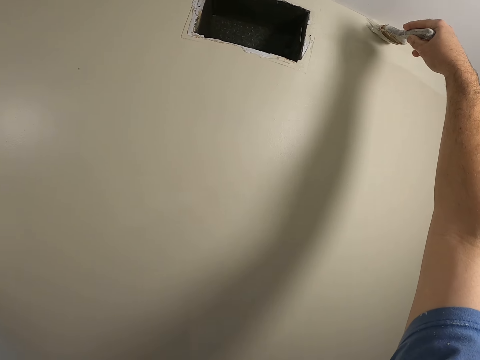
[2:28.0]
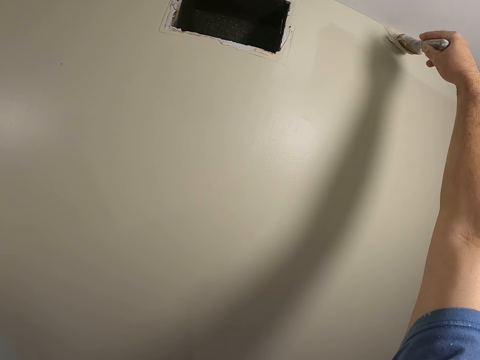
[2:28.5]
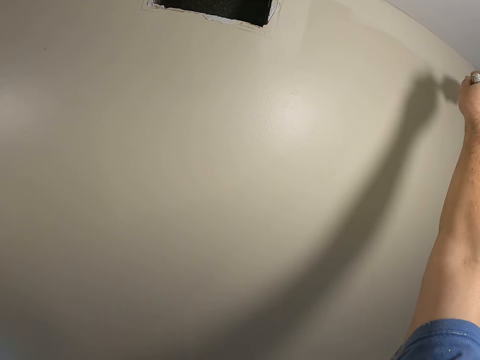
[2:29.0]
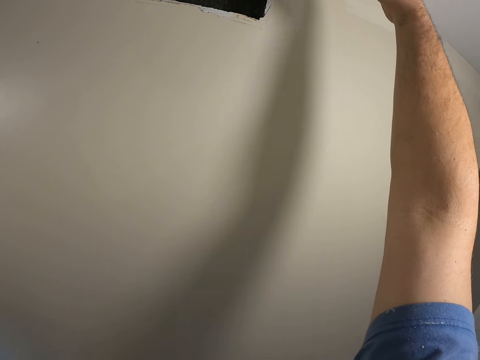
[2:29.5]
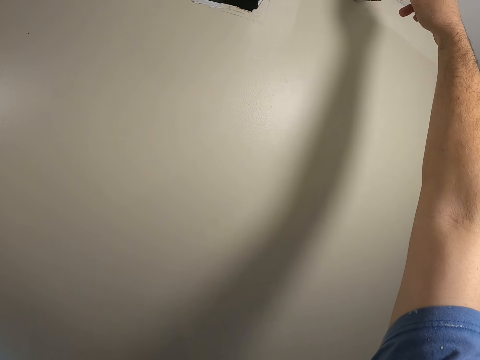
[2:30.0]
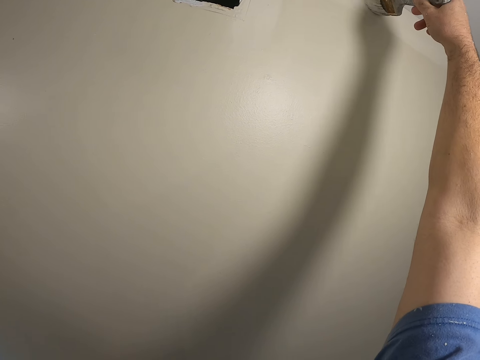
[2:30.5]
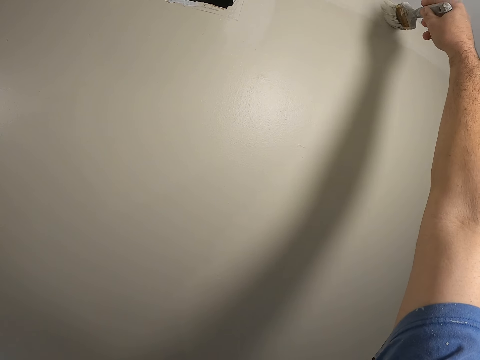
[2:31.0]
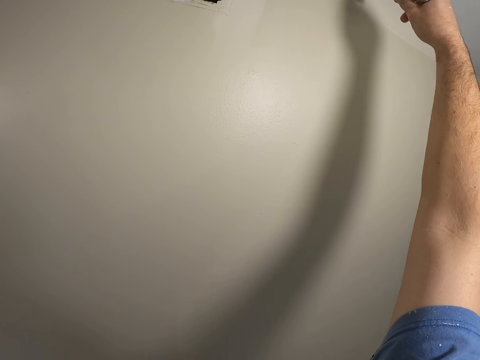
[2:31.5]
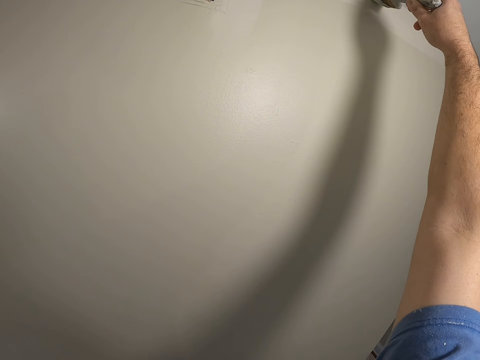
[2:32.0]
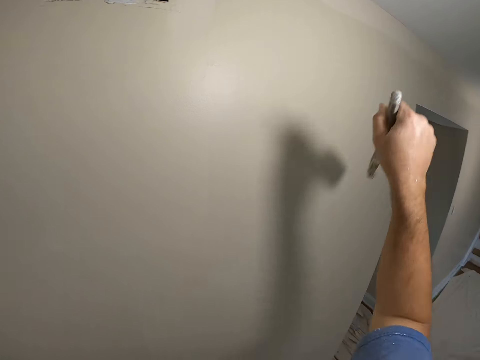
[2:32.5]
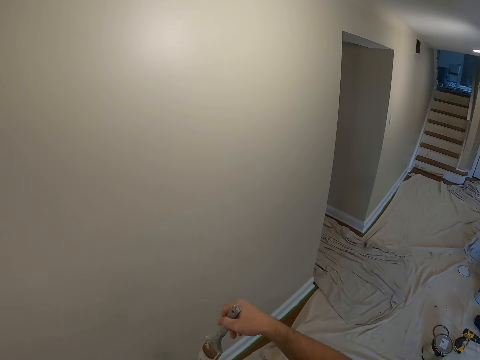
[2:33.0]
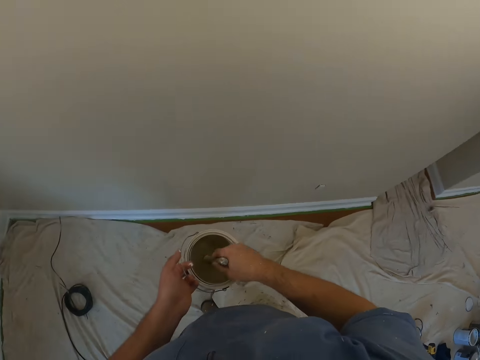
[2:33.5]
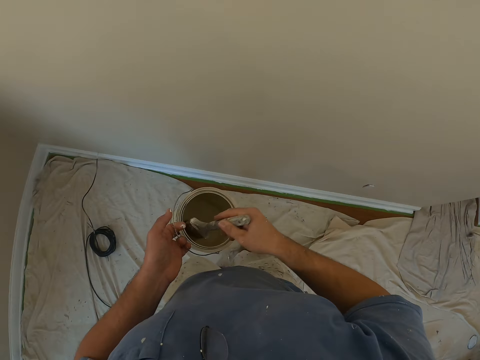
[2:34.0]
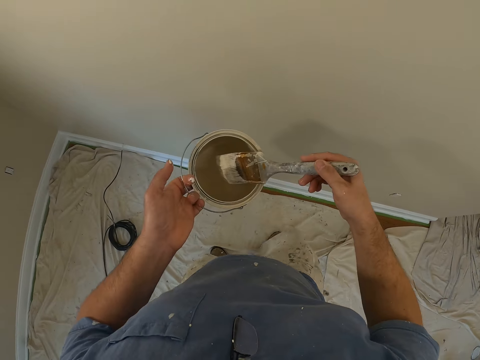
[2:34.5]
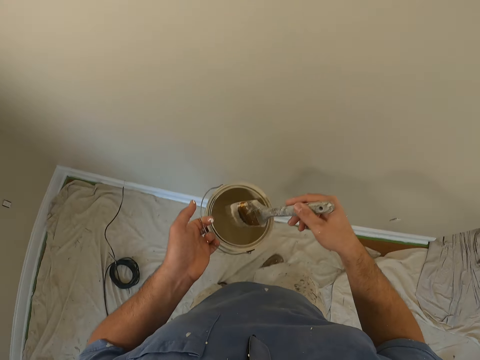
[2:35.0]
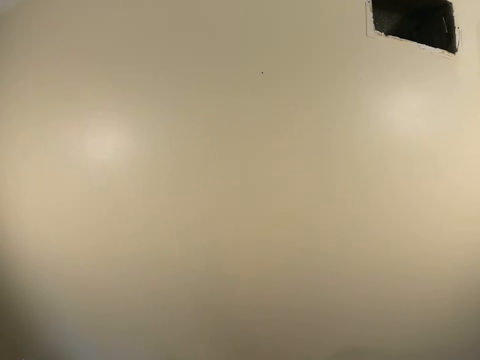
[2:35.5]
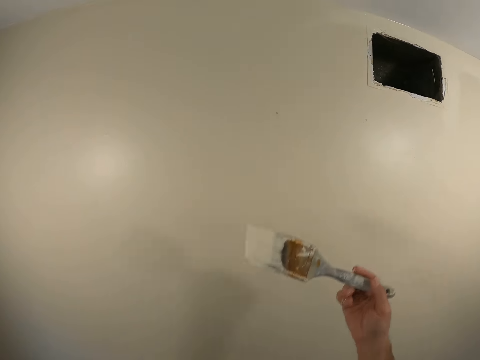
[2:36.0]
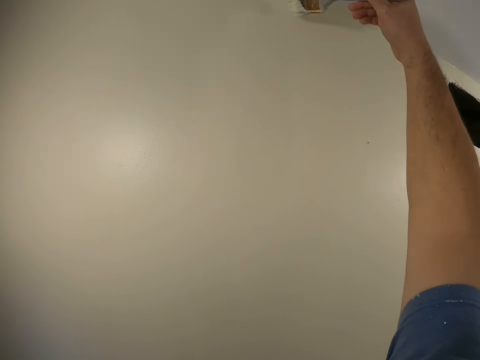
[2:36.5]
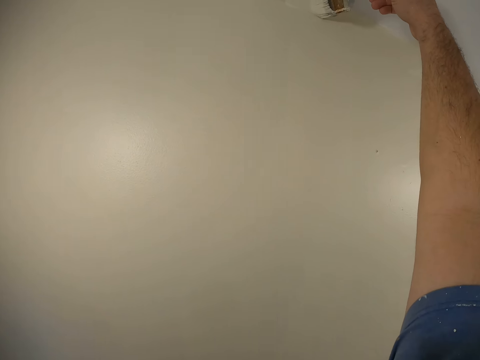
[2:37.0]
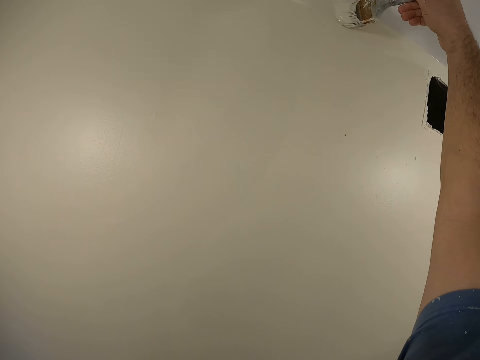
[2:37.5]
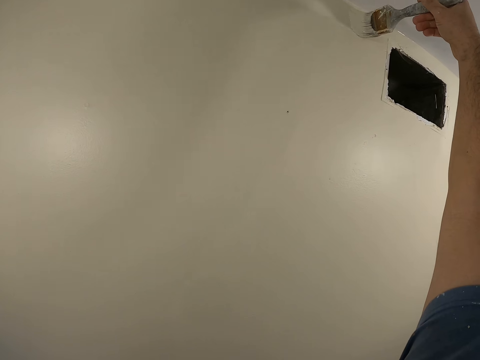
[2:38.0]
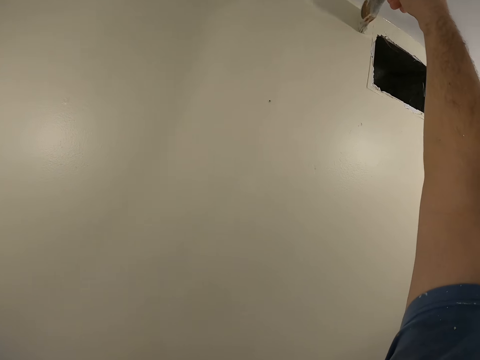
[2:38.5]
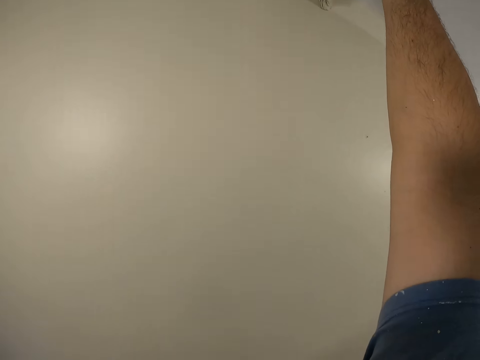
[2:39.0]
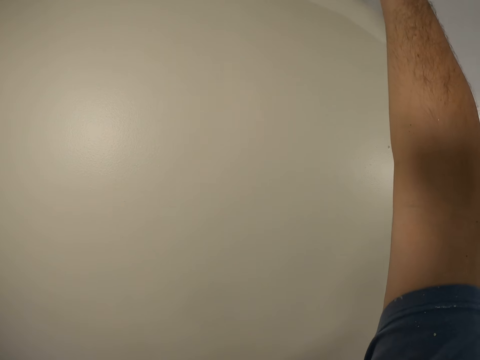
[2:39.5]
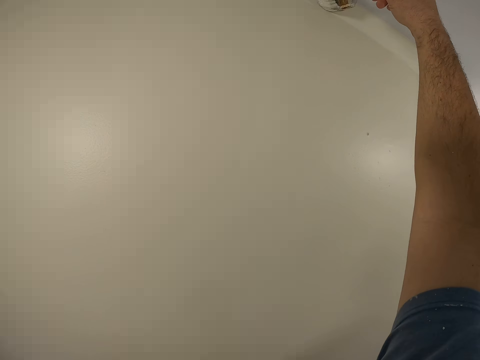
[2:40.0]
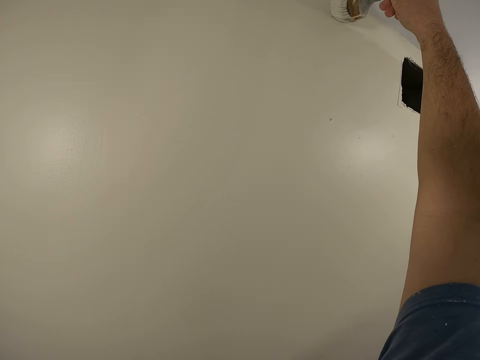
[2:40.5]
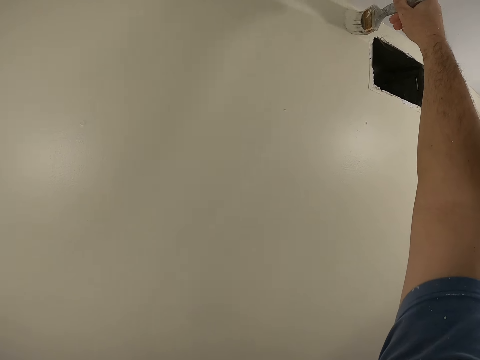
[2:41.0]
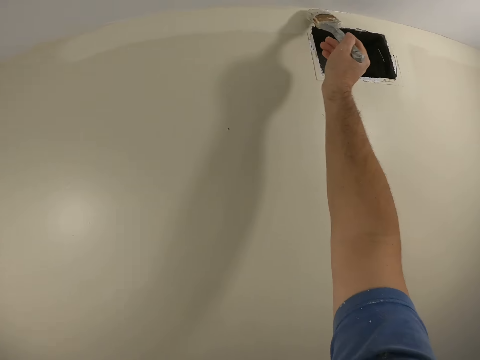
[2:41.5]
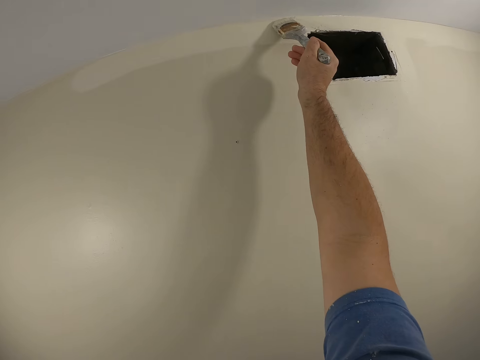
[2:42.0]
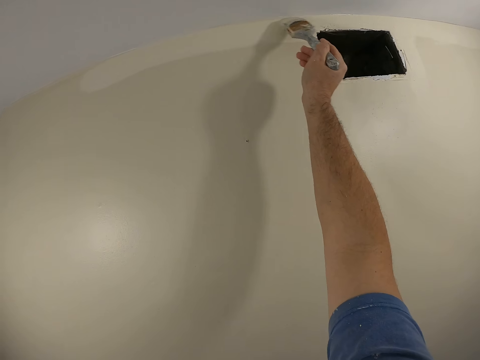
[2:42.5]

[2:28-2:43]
The camera wearer dips the paint brush into the paint can. They make a step forward. They paint the wall.

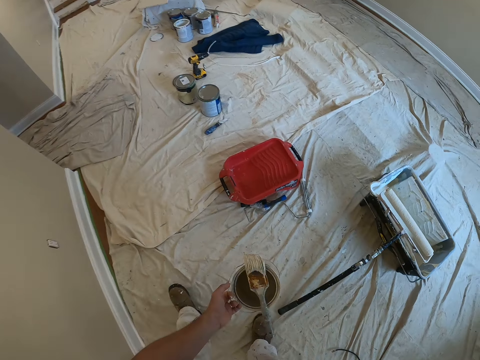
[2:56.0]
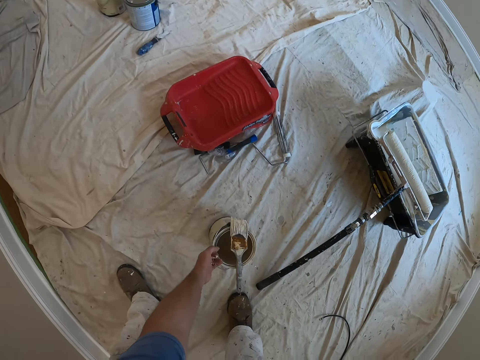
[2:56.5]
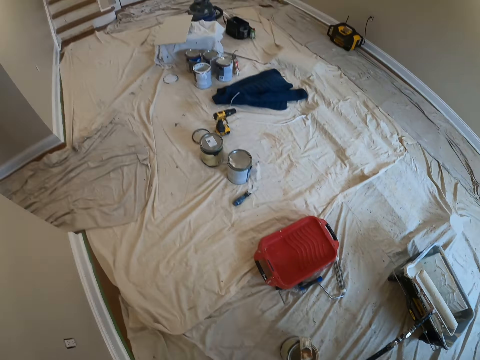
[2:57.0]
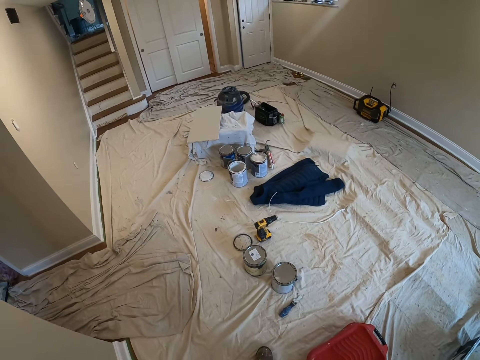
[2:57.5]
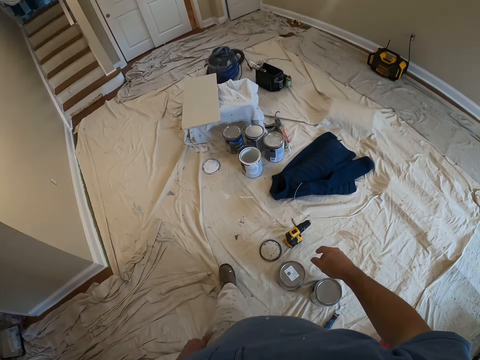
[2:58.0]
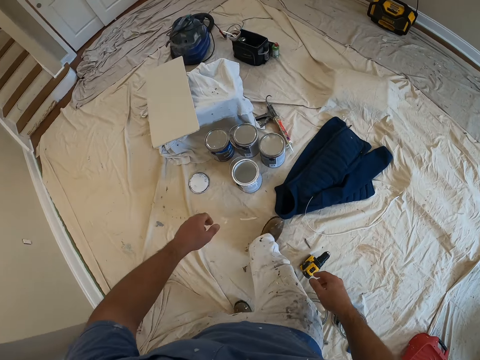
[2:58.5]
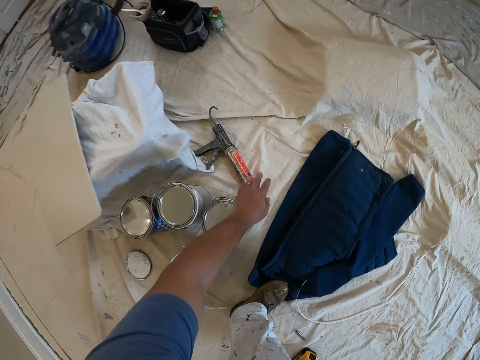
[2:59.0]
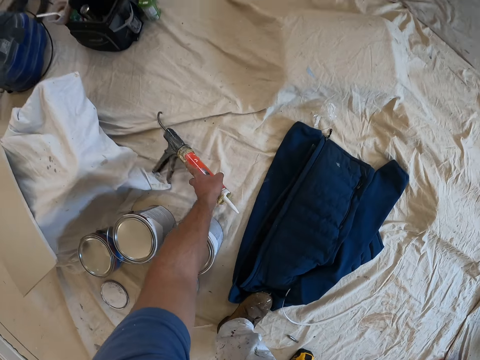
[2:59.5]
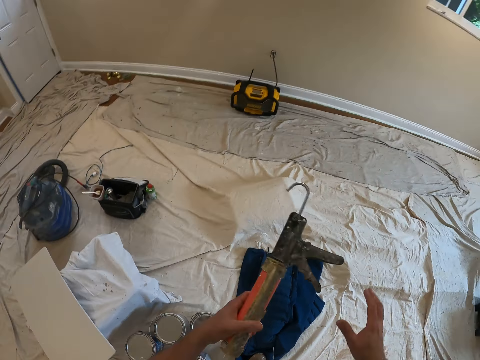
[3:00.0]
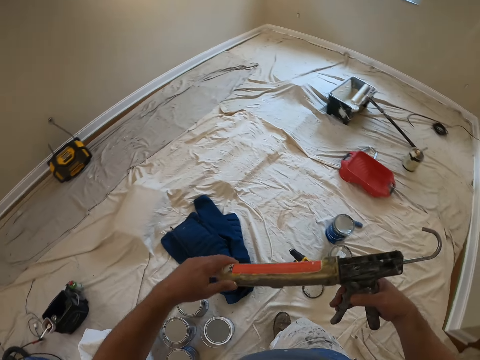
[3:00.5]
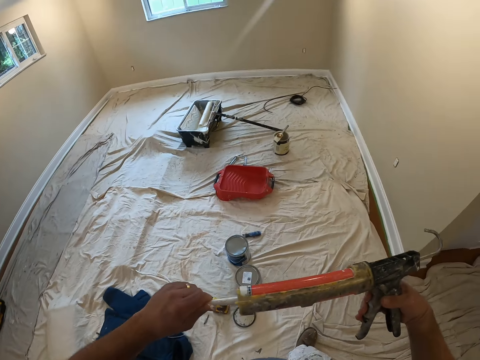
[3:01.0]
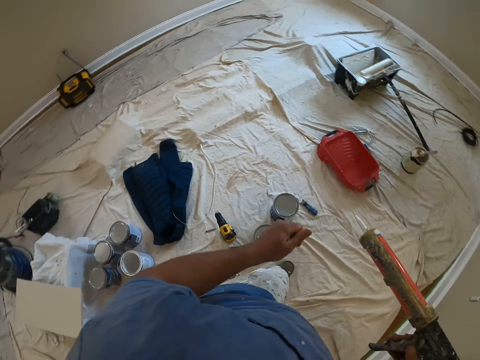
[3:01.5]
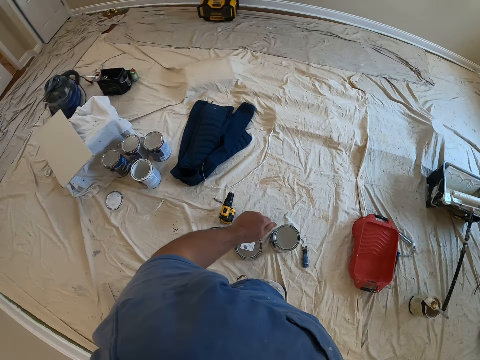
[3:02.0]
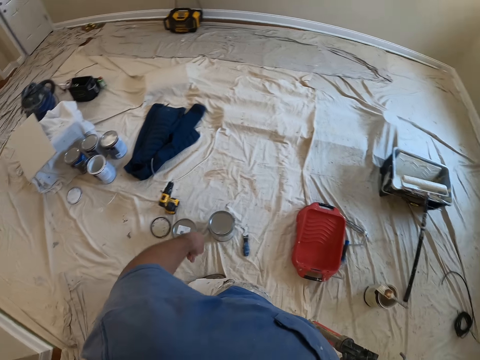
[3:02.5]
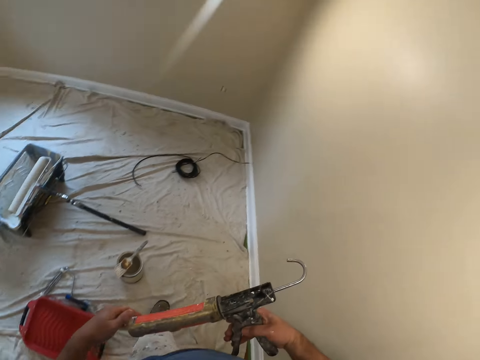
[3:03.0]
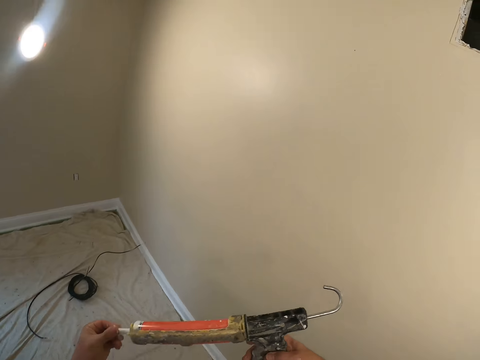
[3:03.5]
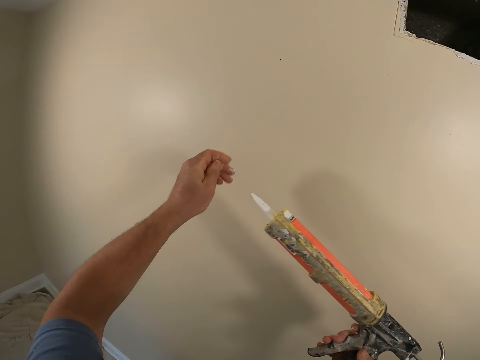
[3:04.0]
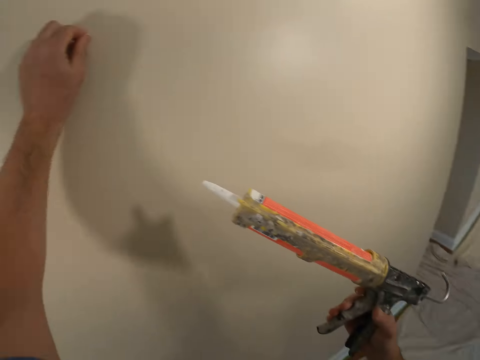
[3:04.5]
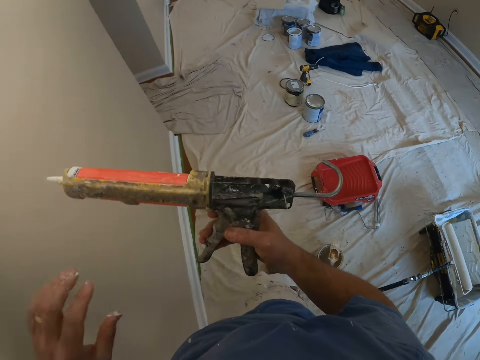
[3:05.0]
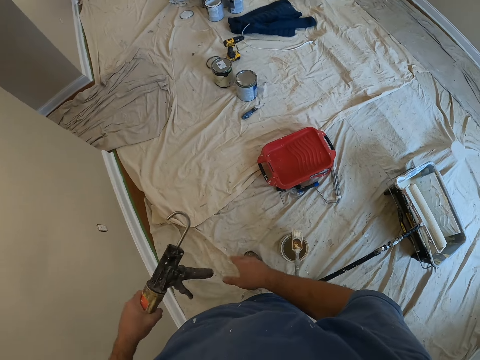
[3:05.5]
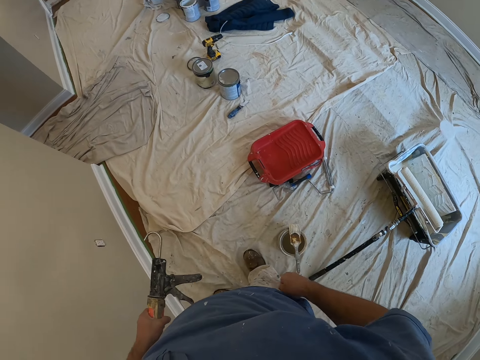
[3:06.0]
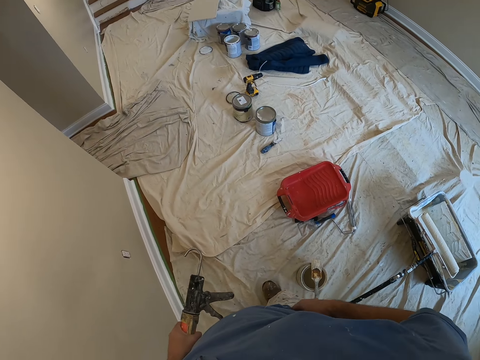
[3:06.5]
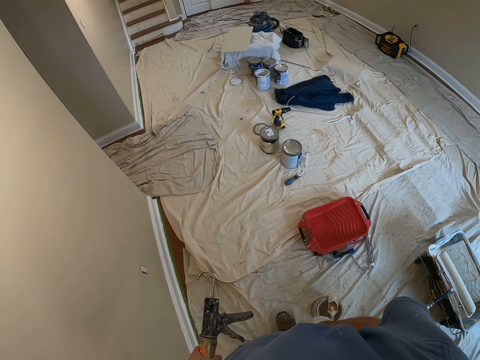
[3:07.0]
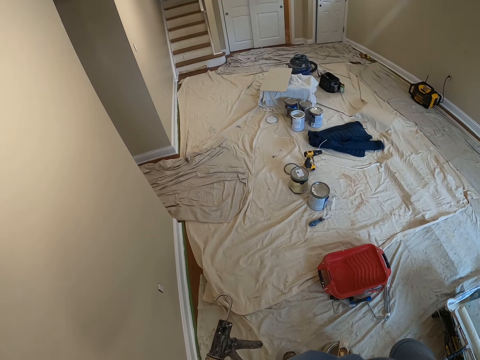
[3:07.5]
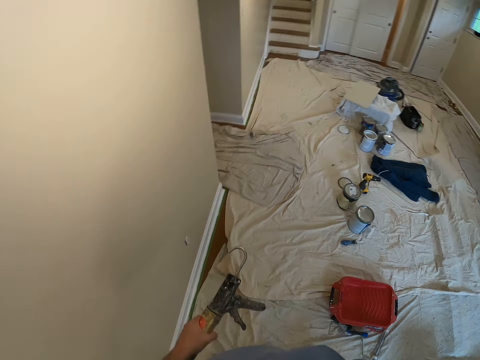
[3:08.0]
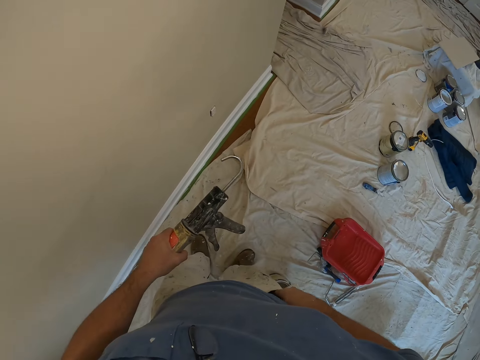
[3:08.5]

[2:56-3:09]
The camera wearer turns back. He drops the paint bucket and paint brush on the floor. He walks towards the tools on the floor. He picks up a glue gun or painter's putty from the floor with his left hand. He switches the glue gun to his right hand. He removes the nozzle casing of the glue gun. He walks back toward the wall. He drops the nozzle casing on the floor. He touches the nozzle of the glue gun. He touches the hole on the wall. He applies some painter's putty on the wall. He switches the glue gun to his other hand, his left hand. He touches his pocket and dips his hand into his pocket.
